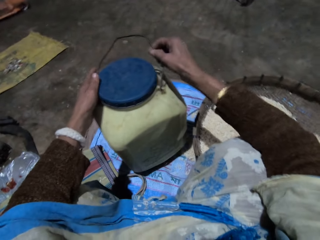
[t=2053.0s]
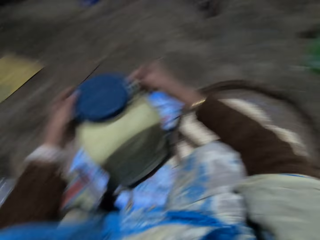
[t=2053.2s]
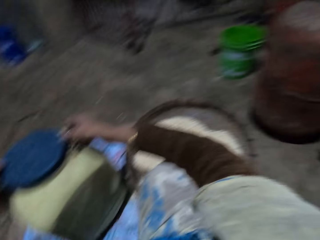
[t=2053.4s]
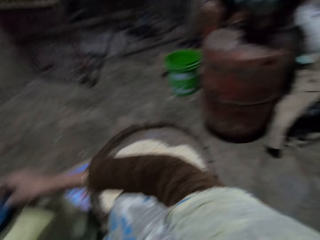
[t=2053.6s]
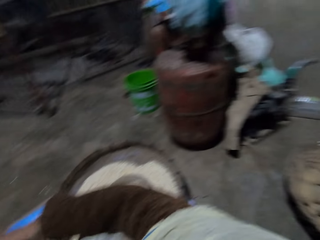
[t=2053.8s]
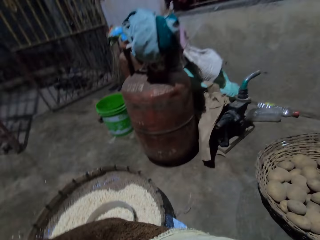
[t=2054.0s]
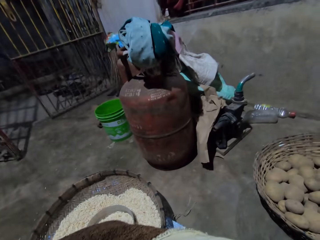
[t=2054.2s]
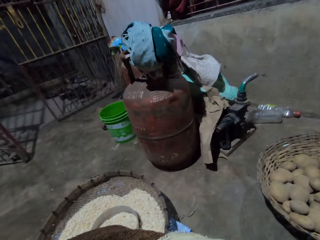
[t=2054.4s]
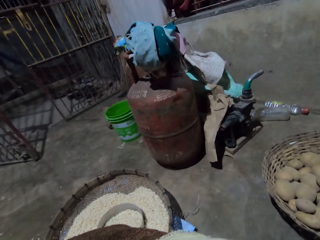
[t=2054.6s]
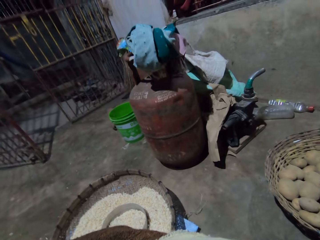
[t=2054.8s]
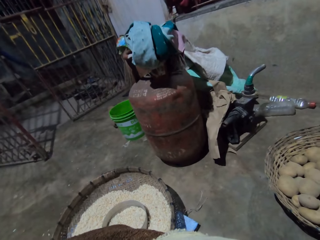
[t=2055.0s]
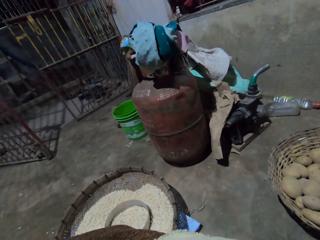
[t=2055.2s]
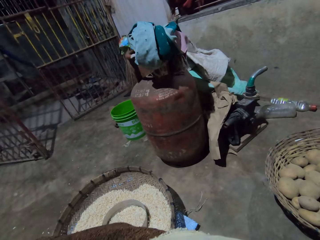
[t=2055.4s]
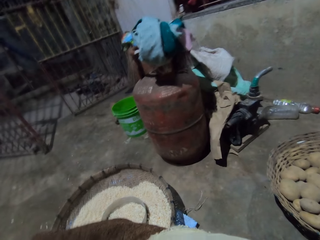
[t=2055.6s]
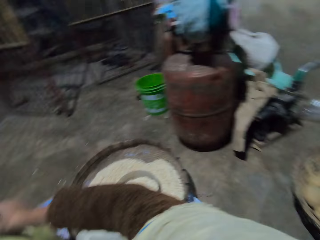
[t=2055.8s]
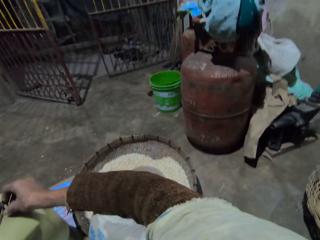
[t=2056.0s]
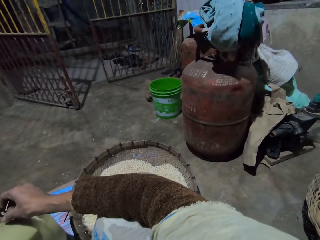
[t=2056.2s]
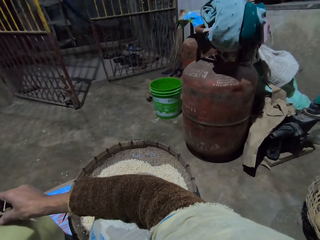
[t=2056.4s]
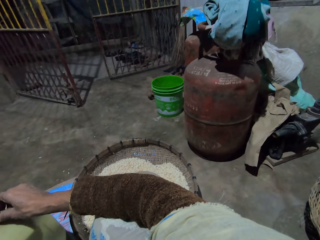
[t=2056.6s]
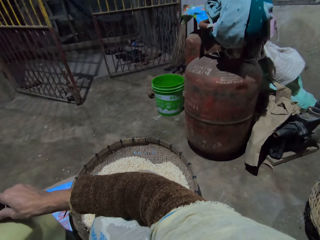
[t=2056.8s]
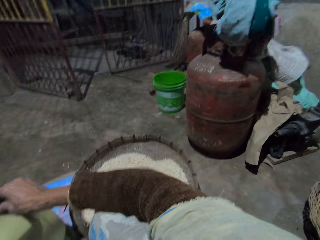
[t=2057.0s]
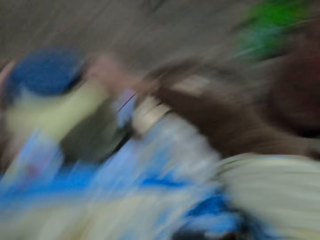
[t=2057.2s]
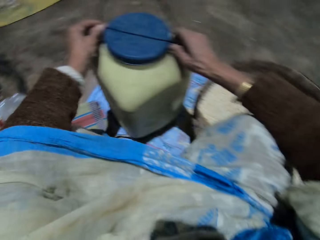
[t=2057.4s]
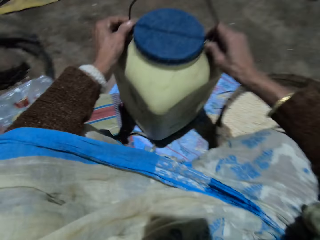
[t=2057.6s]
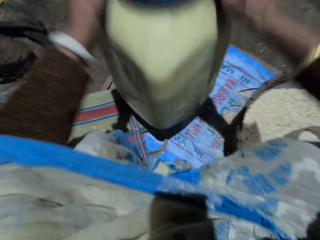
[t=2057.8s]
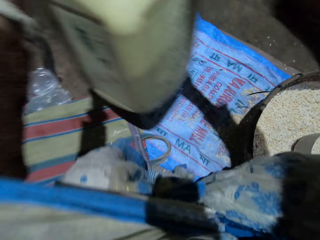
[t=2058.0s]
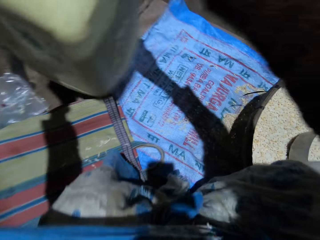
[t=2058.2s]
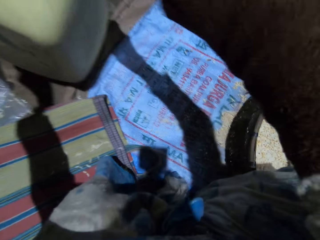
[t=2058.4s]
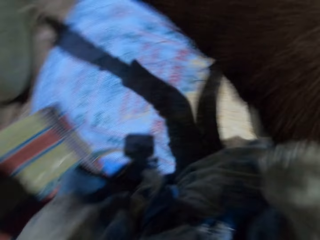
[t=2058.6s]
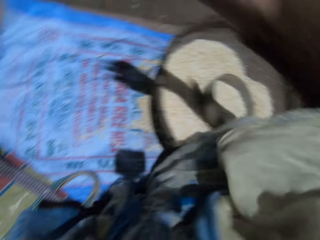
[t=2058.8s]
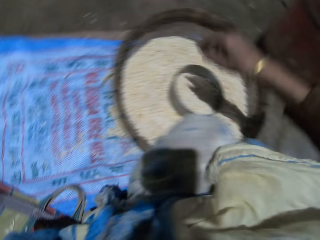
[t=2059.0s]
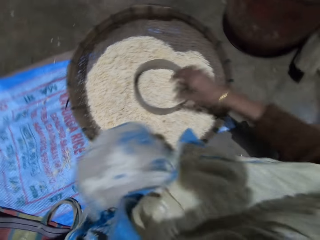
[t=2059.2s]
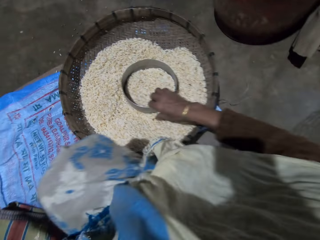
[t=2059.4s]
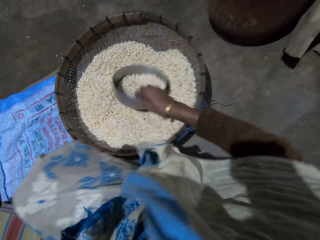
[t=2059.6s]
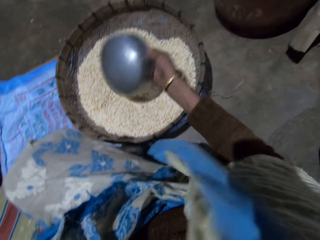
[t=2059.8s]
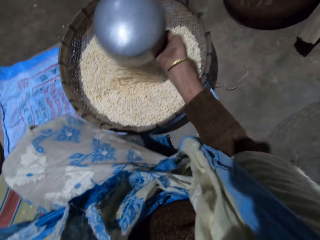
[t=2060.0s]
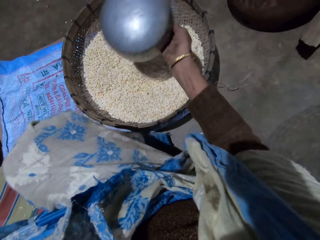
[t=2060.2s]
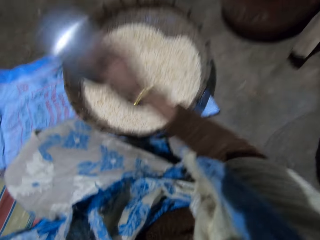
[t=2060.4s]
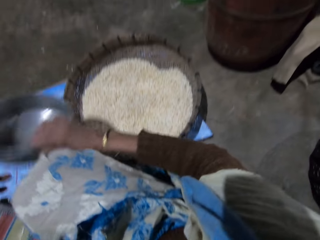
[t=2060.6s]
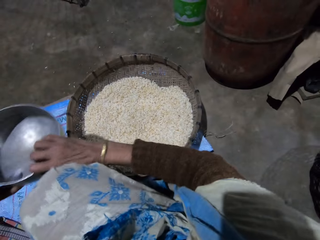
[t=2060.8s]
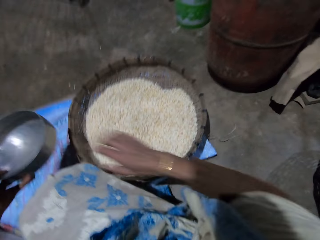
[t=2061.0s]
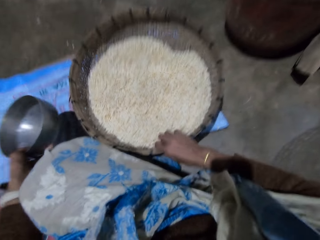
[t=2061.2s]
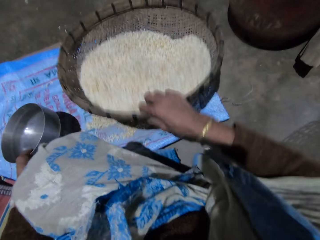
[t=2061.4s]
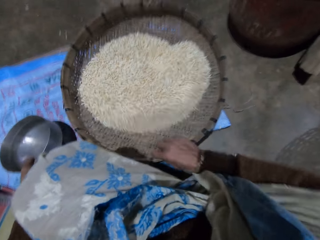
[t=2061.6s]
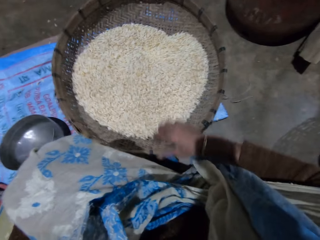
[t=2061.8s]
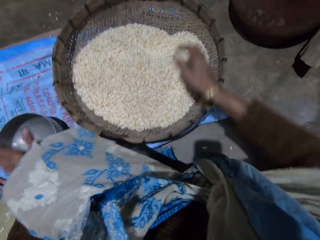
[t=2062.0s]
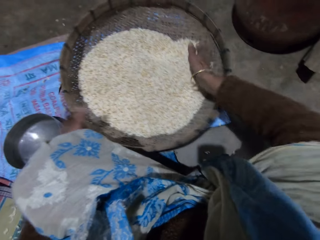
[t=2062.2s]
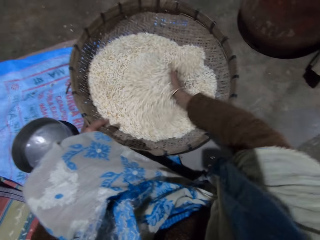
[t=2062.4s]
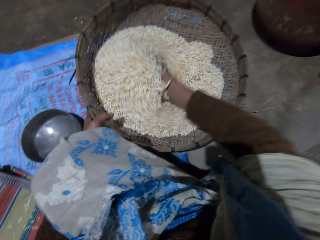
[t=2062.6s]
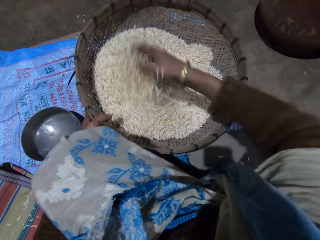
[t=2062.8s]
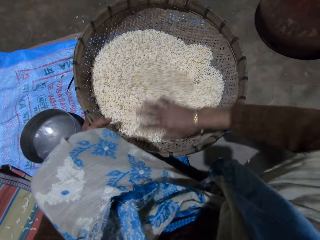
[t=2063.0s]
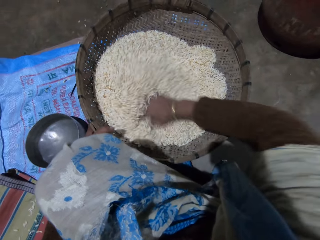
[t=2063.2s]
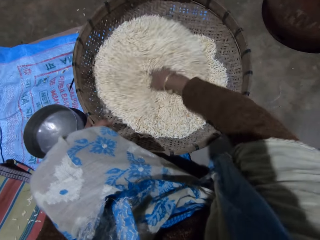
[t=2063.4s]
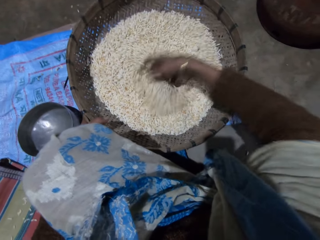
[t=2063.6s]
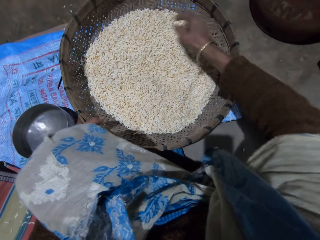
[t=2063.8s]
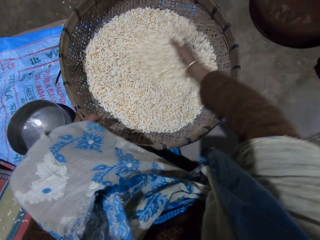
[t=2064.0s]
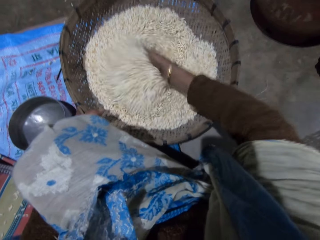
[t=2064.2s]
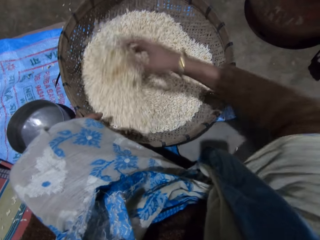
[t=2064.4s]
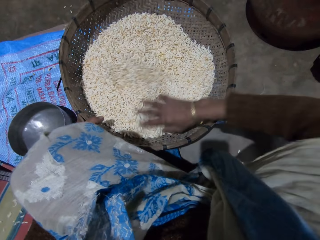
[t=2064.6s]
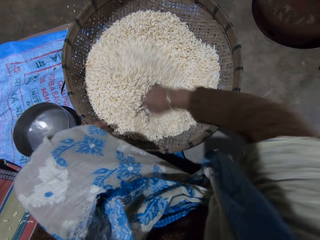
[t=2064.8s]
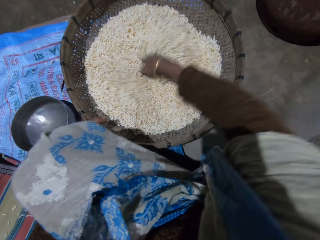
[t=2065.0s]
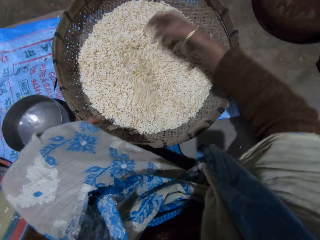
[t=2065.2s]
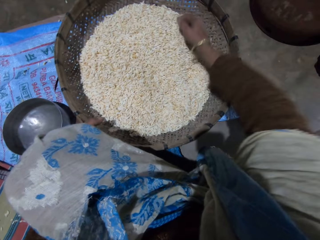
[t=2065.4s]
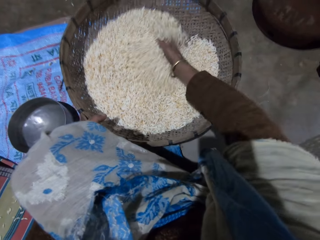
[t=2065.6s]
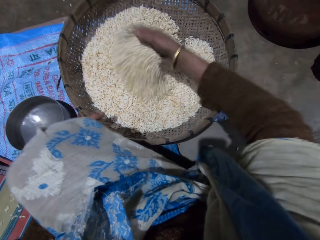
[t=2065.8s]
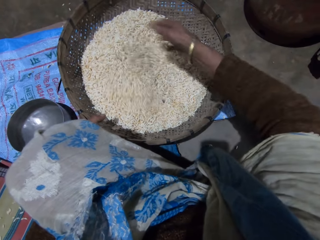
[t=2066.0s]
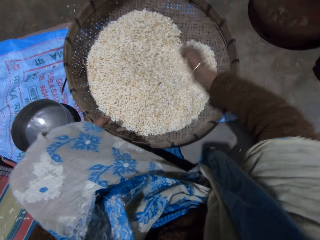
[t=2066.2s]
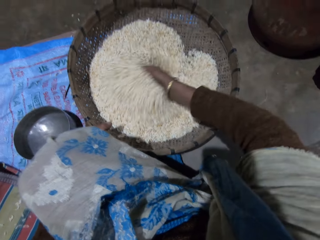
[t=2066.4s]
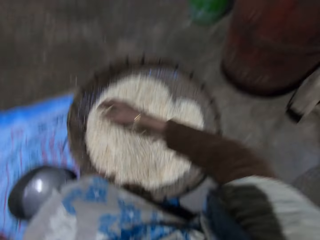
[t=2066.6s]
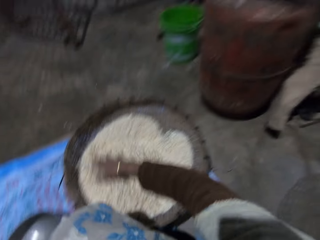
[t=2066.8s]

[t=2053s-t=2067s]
The camera wearer lifts the container with both hands. She changes the position of the storage container. She drops the container on the floor. She picks the pot. She pours grains from the stainless bowl into the basket with her right hand. She drops the pot. She passes the stainless bowl to her left hand. She shakes the basket with her right hand. She adjusts the winnowing basket. She drops the stainless bowl on the floor with her left hand. She sorts the rice in the winnowing basket. She mixes the grains in the basket with her right hand.

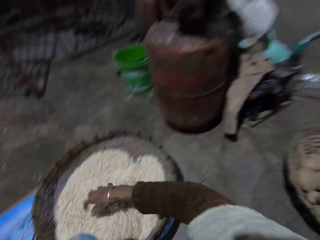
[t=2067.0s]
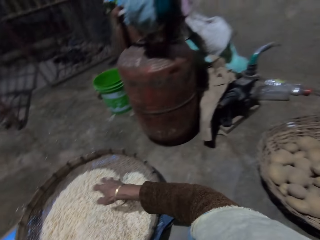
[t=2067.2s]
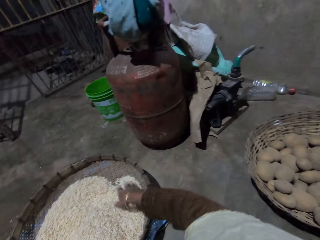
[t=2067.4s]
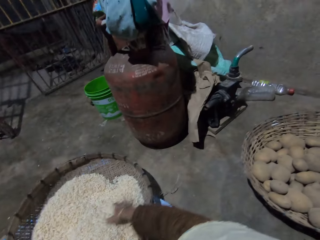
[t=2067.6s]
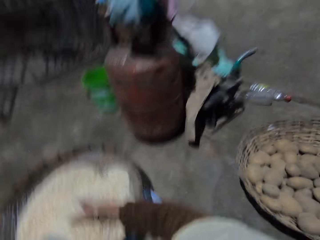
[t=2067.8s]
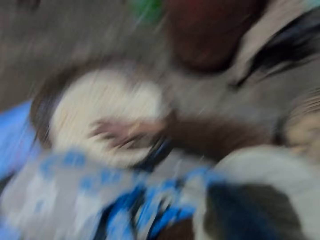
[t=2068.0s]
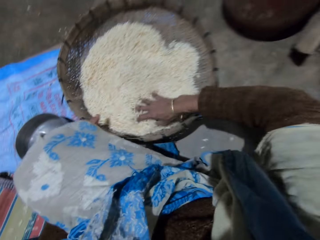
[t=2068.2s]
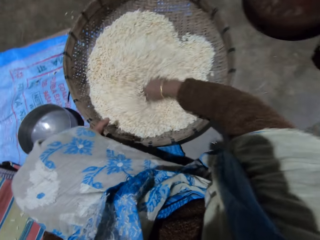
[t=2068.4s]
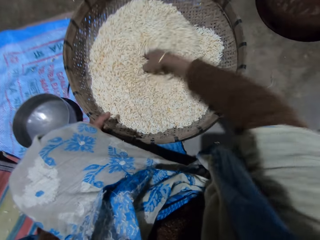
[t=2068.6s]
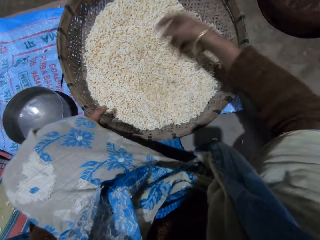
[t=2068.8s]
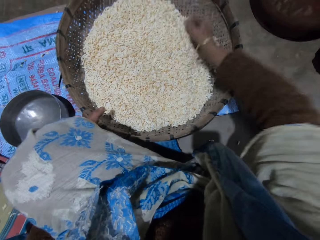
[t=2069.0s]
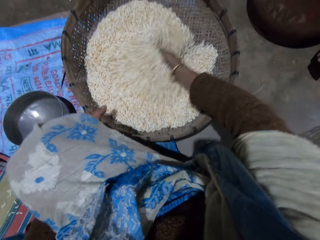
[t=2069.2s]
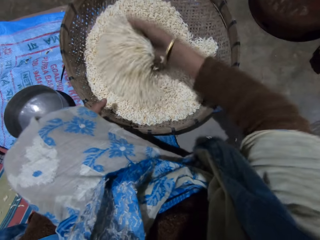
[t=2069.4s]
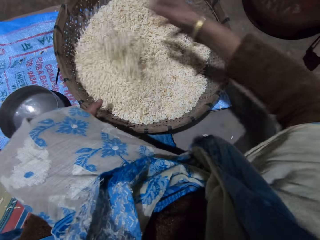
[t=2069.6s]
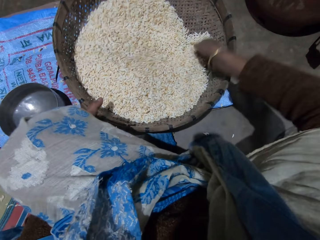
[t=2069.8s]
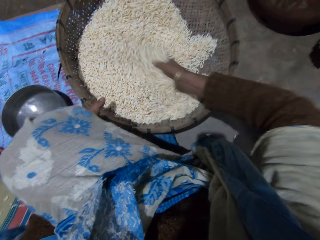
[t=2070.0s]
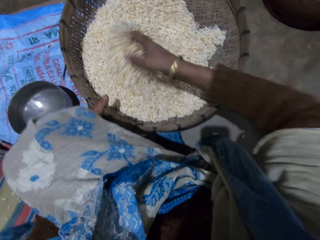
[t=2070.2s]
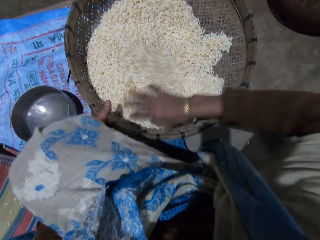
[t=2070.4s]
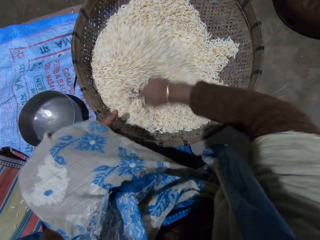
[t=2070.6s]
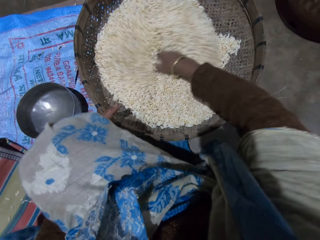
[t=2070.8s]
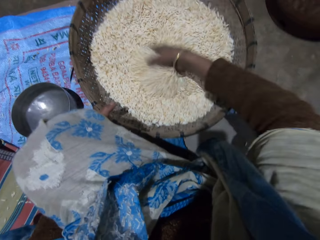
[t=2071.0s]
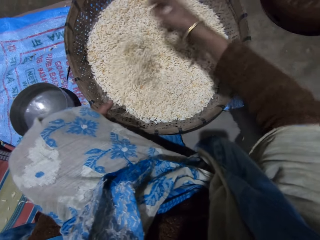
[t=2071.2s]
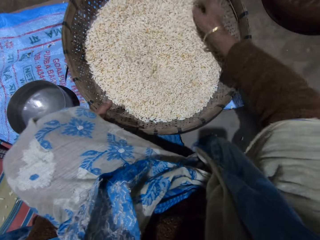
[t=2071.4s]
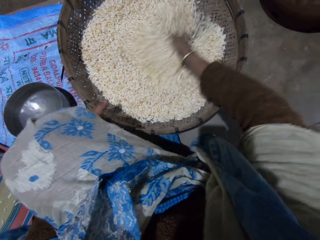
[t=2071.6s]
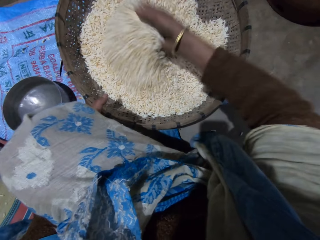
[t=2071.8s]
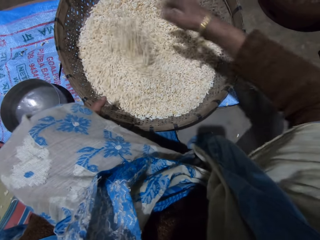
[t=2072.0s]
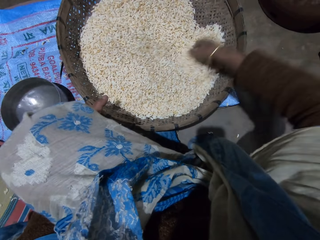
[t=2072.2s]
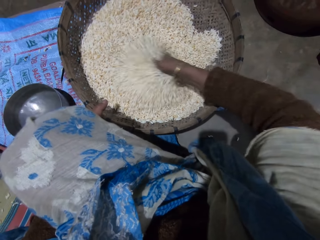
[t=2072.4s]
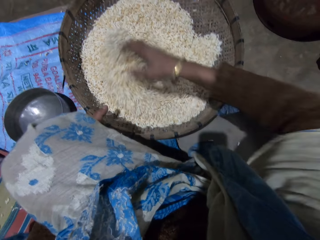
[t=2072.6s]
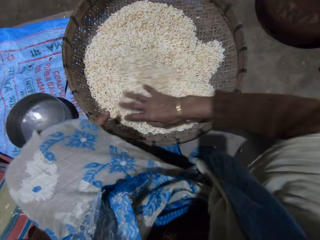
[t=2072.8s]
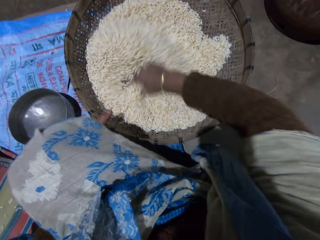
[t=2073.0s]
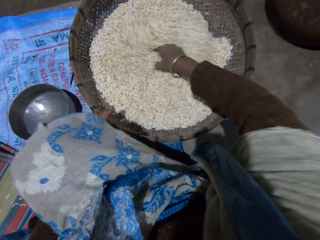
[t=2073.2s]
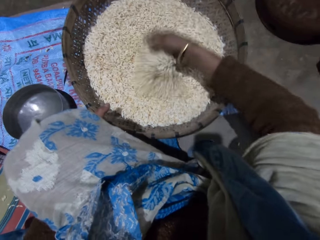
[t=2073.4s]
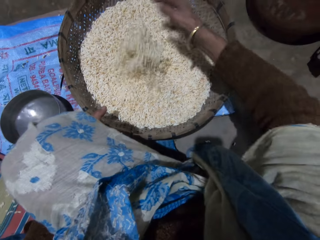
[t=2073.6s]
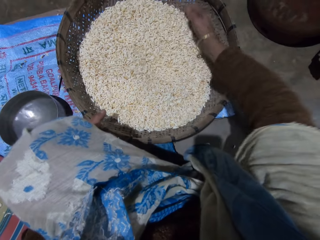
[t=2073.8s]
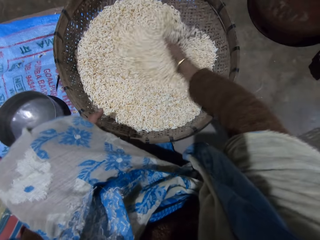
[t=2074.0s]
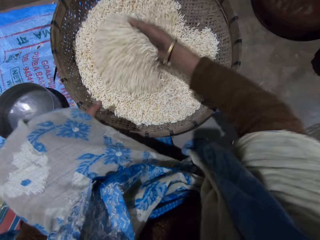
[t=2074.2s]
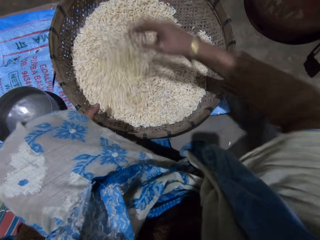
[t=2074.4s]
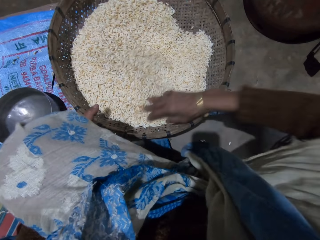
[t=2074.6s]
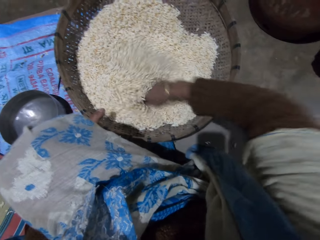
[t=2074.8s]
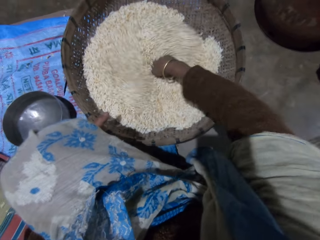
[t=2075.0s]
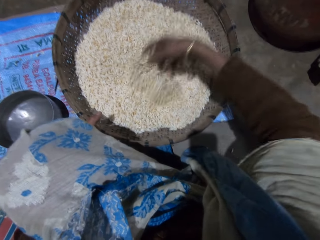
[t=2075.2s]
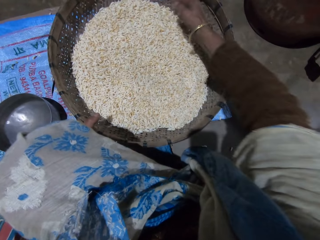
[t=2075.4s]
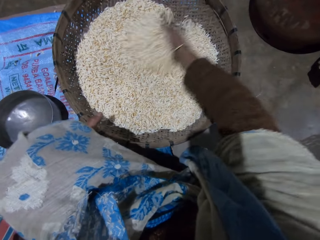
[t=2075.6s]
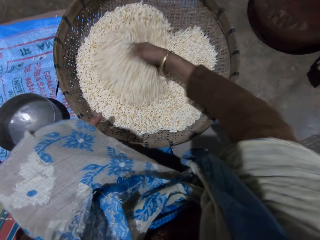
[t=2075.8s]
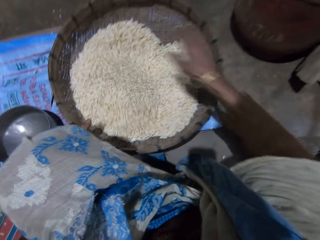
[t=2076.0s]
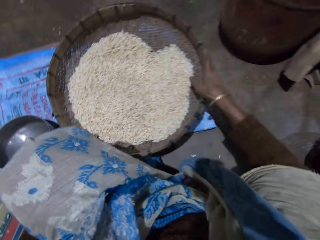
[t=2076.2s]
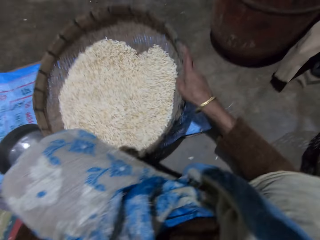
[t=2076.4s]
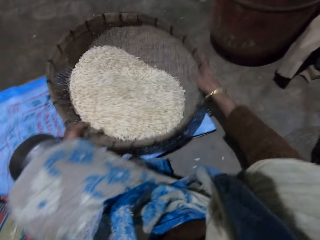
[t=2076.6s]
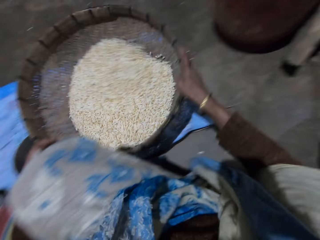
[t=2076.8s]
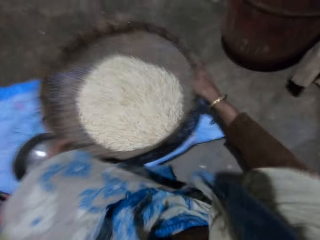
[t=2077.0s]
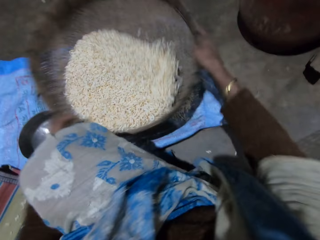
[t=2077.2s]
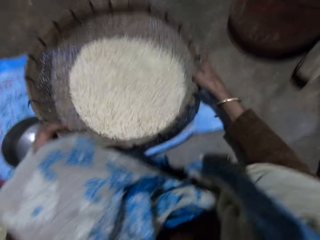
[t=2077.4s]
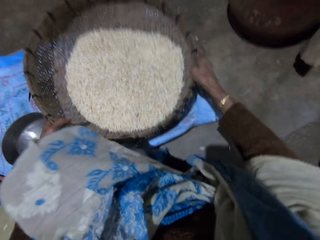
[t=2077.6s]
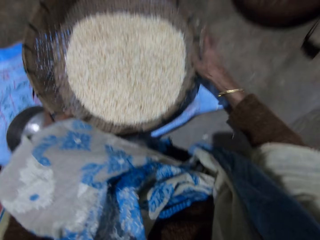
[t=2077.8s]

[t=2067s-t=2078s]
The camera wearer shakes the basket with her right hand. She adjusts the winnowing basket.
